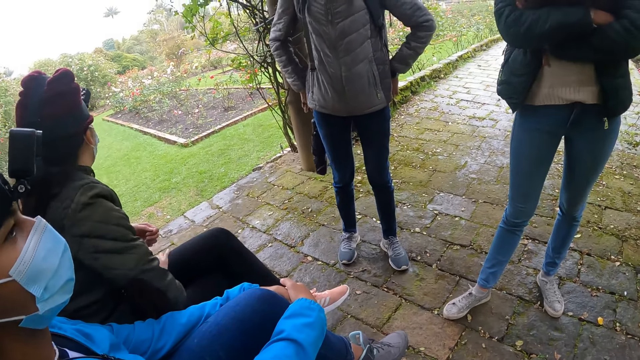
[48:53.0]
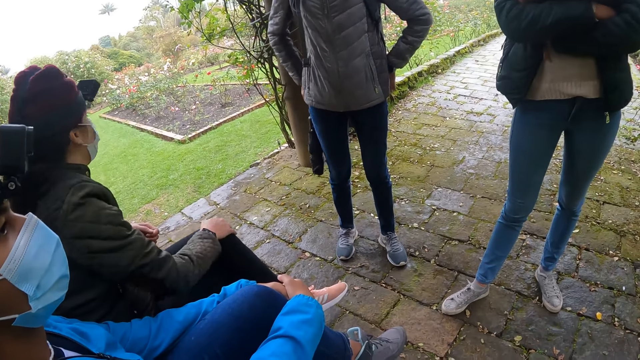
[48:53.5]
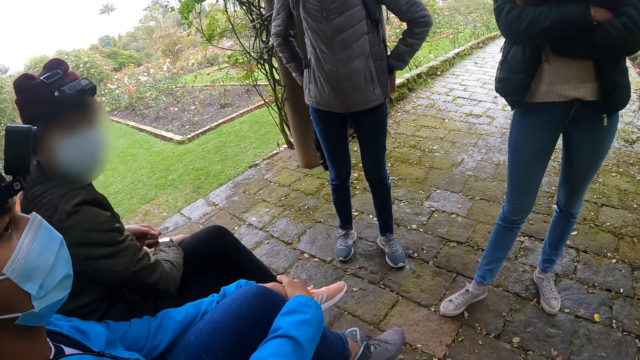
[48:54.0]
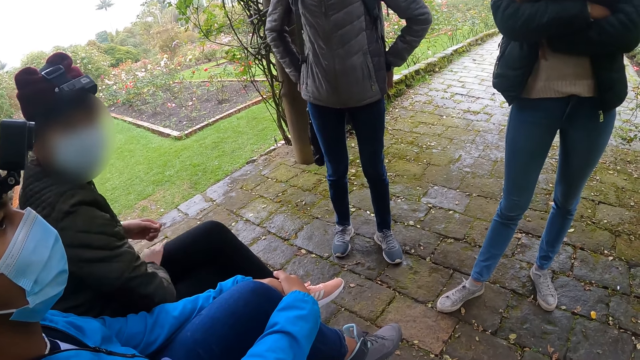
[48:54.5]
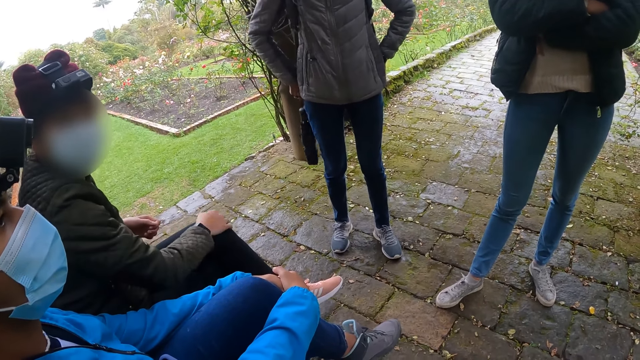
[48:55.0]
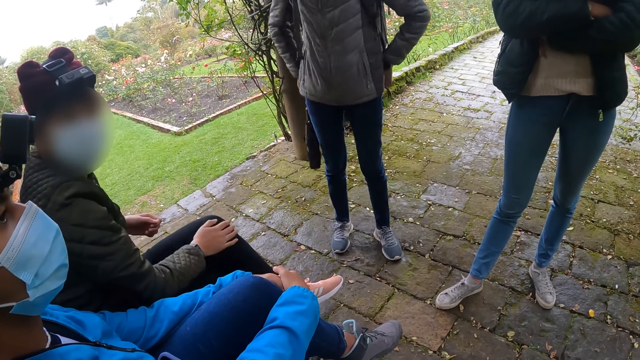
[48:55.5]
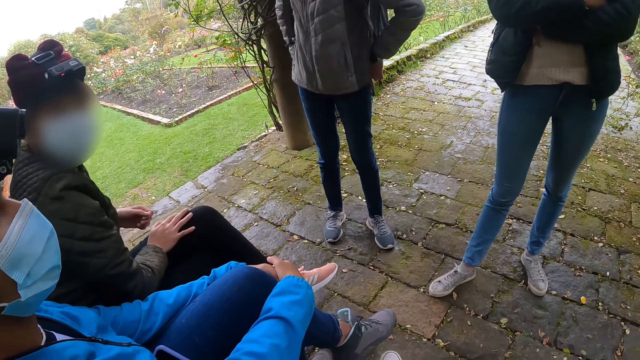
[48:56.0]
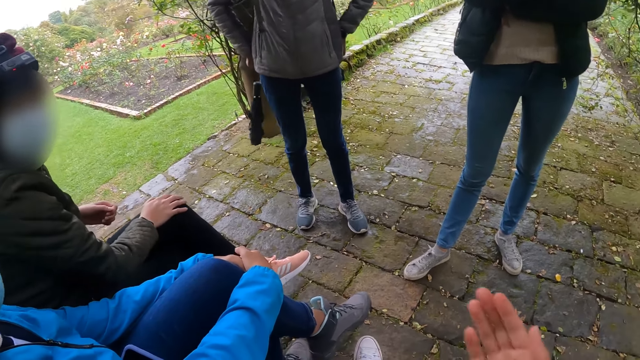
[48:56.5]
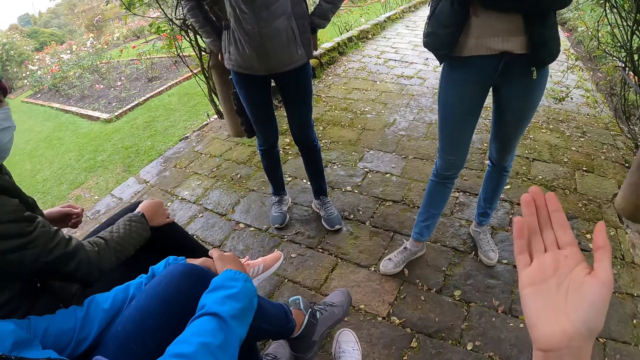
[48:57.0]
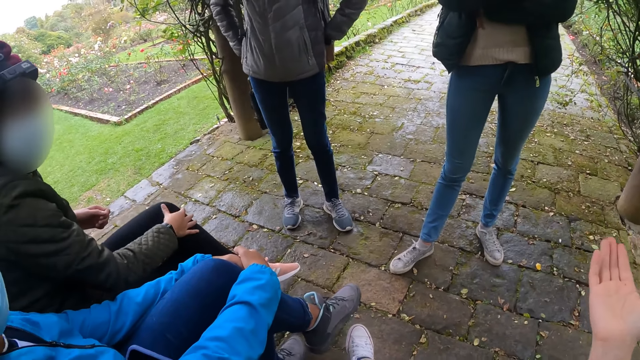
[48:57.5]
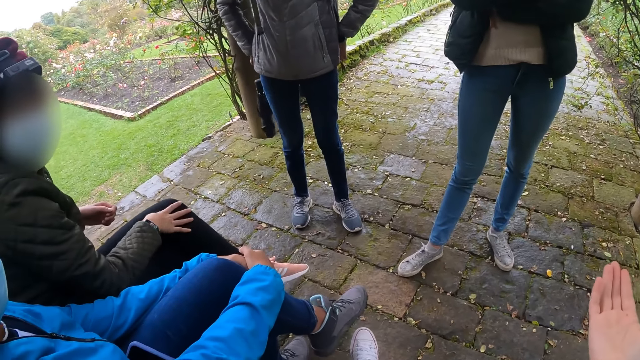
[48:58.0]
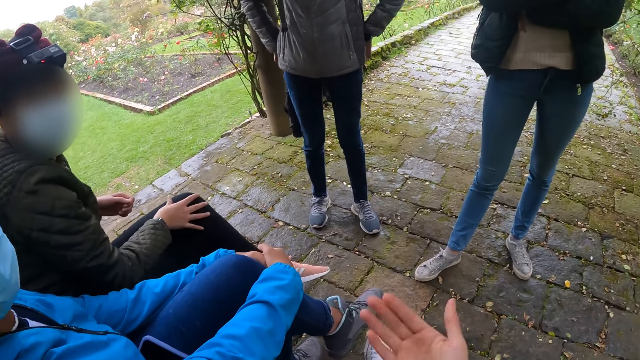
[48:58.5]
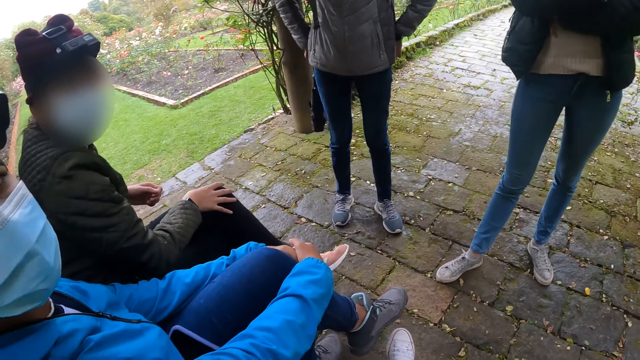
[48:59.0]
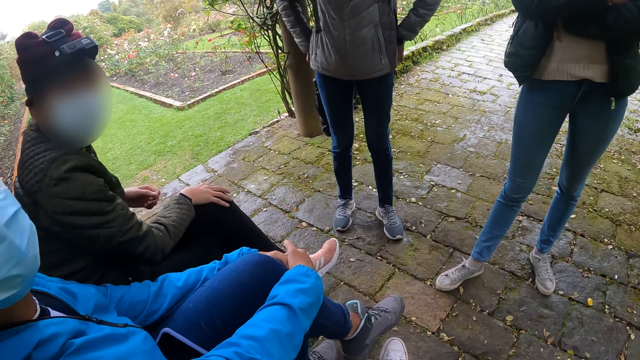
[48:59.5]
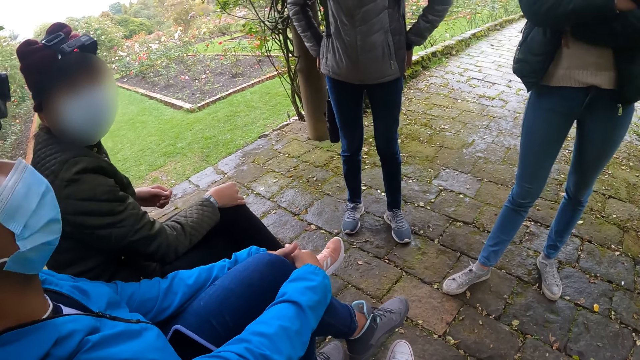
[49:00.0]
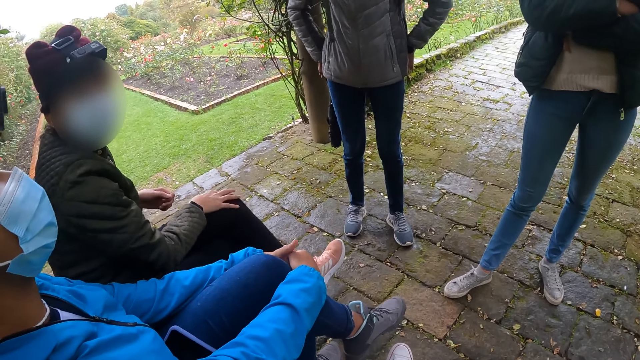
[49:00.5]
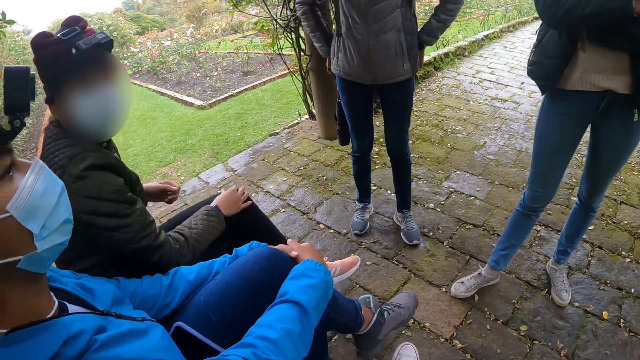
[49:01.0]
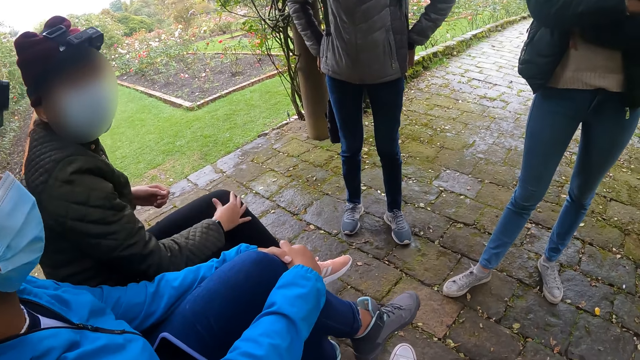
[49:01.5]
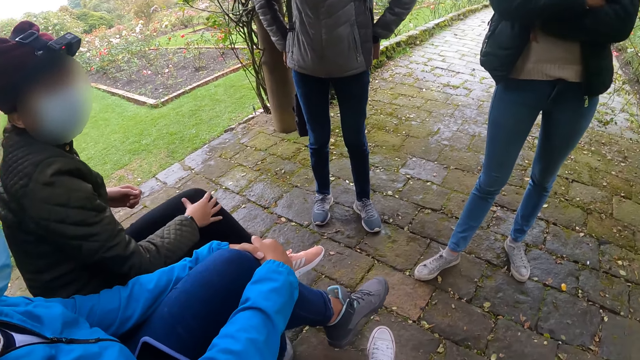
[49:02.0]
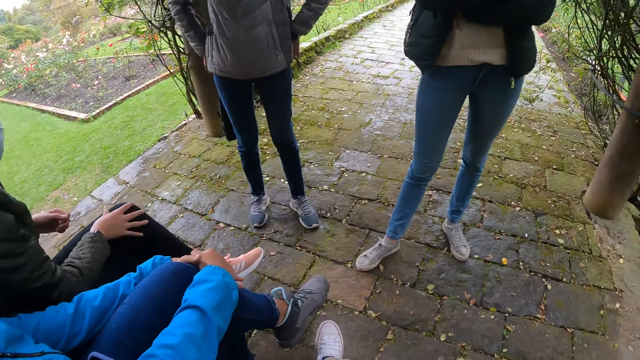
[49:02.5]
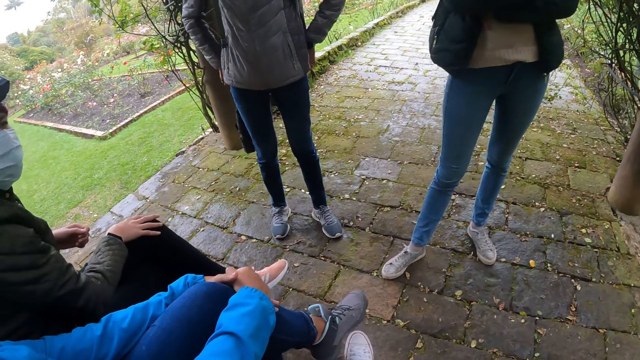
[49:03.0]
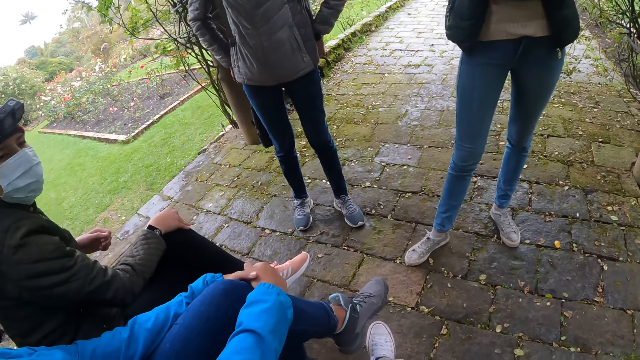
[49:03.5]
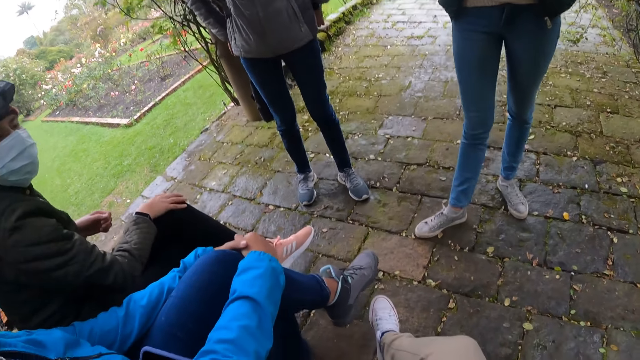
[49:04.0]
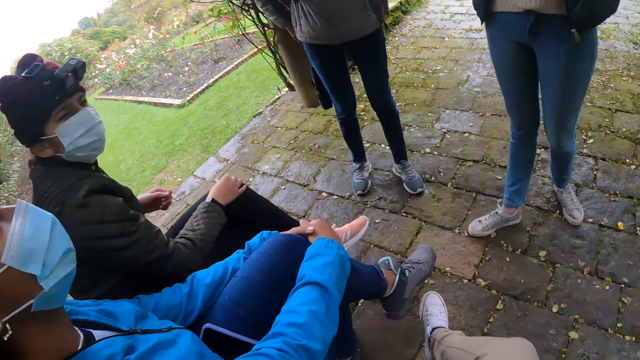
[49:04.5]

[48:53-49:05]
The camera wearer moves his hand.

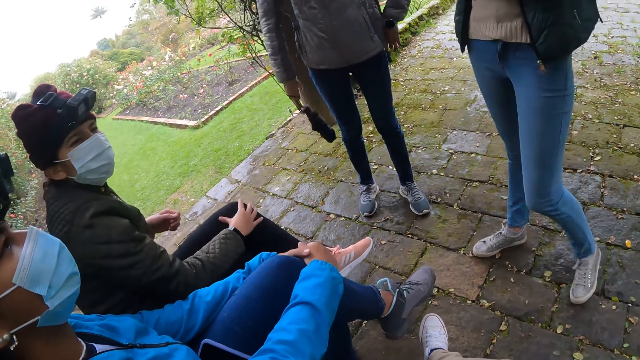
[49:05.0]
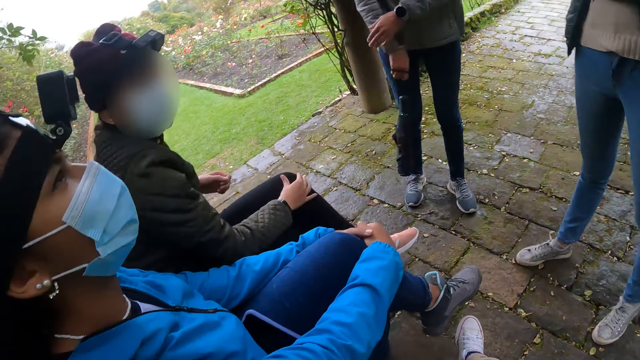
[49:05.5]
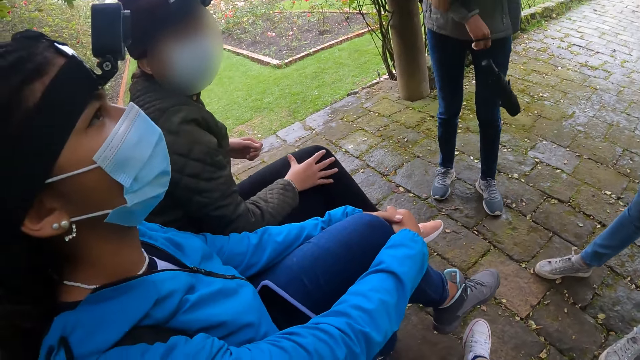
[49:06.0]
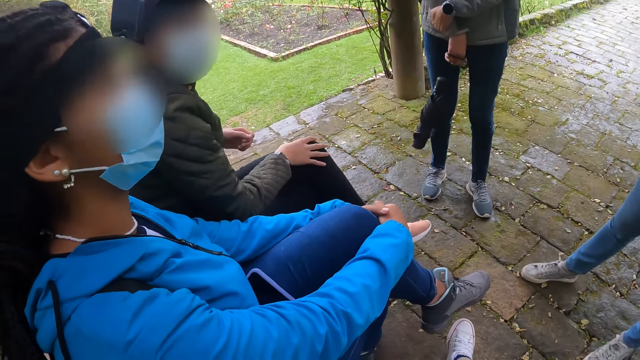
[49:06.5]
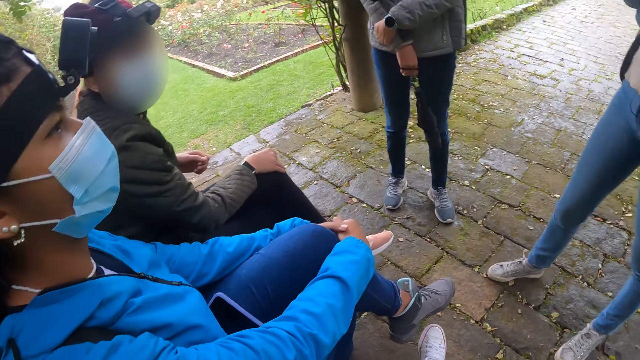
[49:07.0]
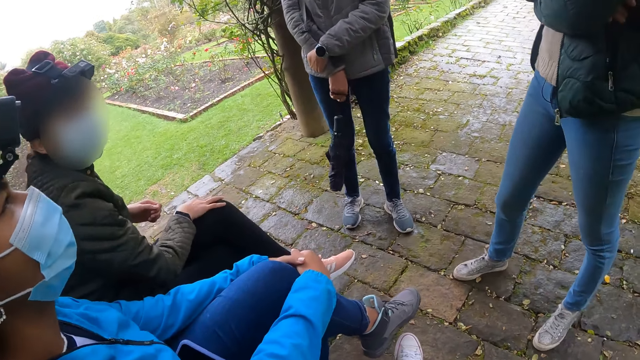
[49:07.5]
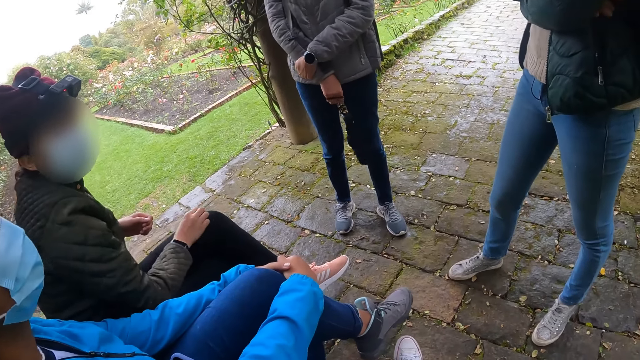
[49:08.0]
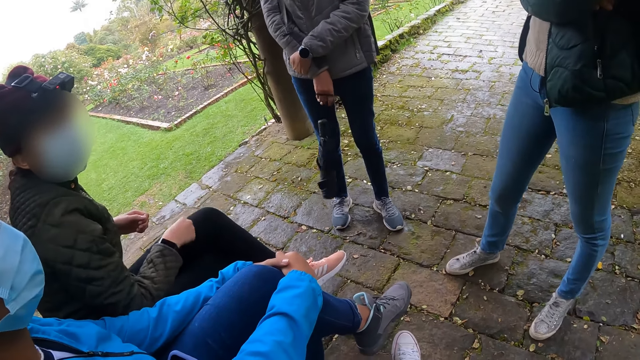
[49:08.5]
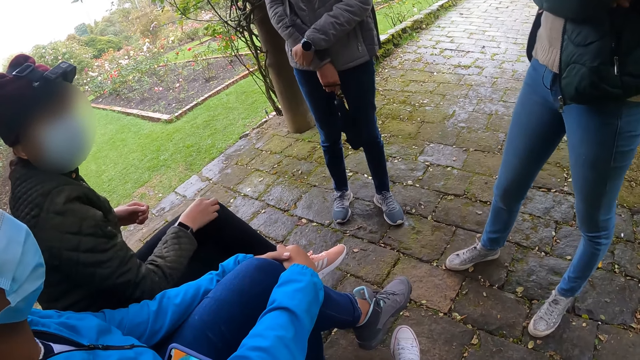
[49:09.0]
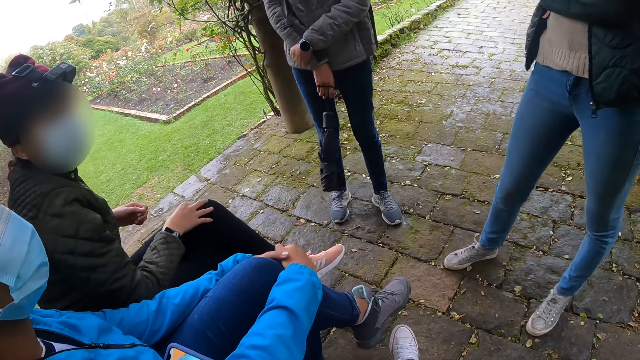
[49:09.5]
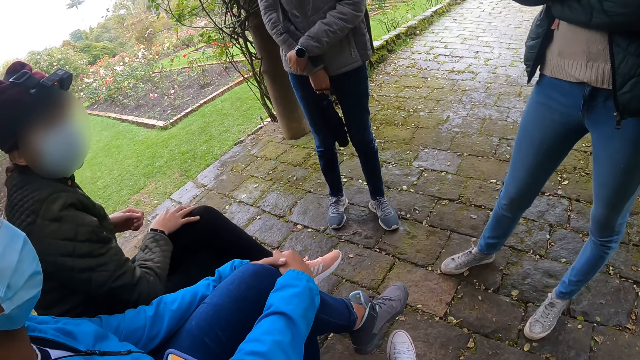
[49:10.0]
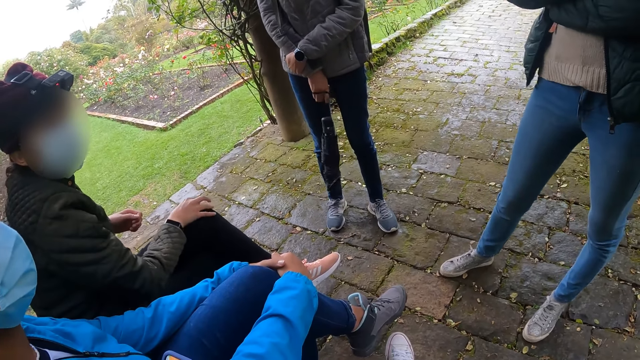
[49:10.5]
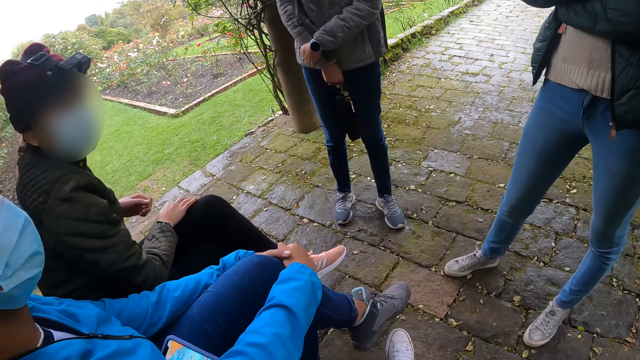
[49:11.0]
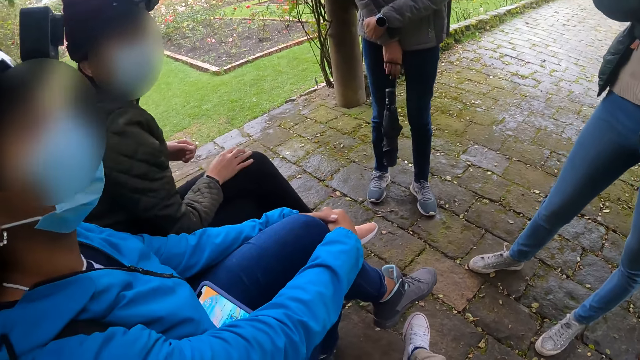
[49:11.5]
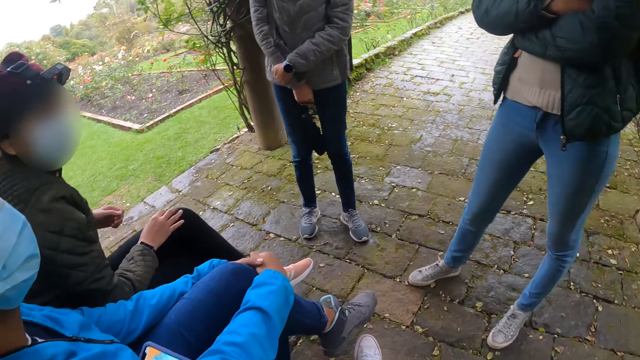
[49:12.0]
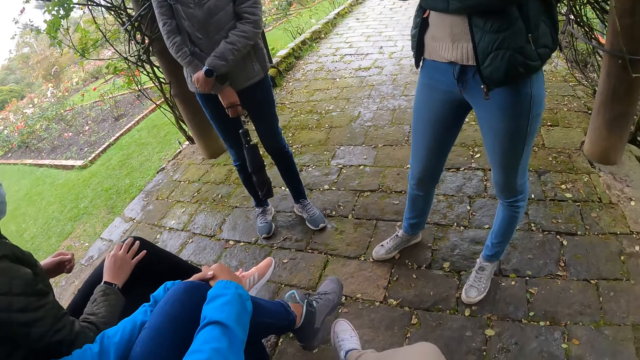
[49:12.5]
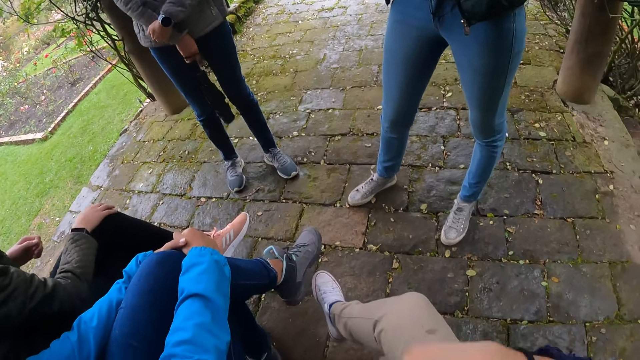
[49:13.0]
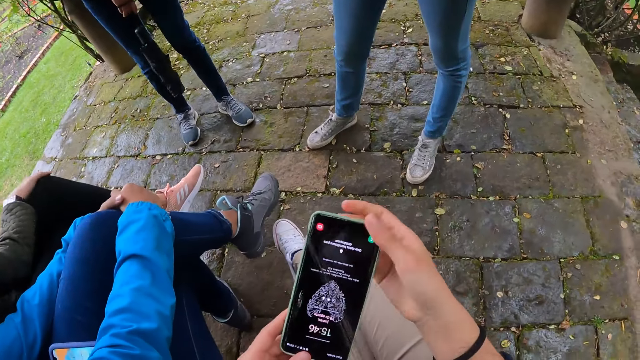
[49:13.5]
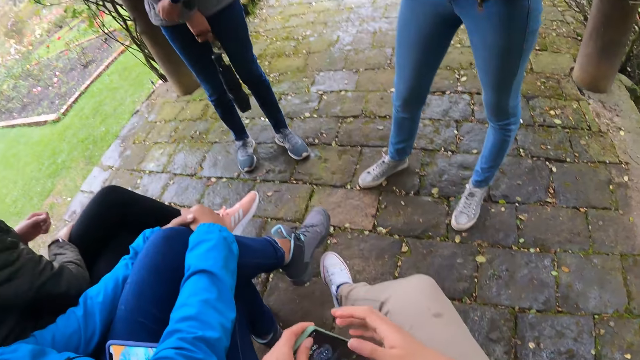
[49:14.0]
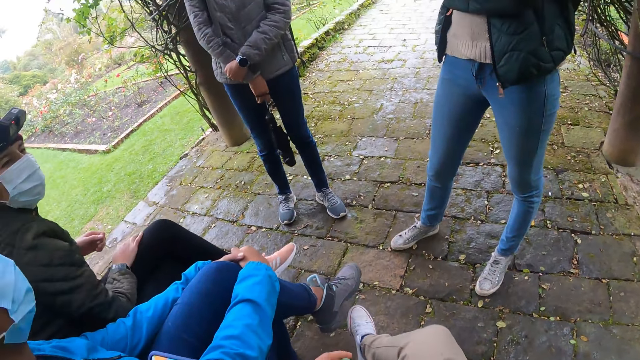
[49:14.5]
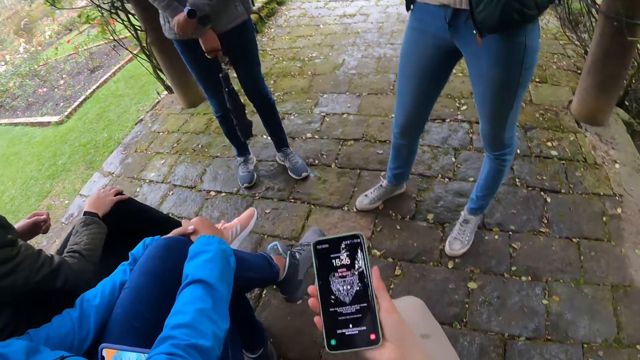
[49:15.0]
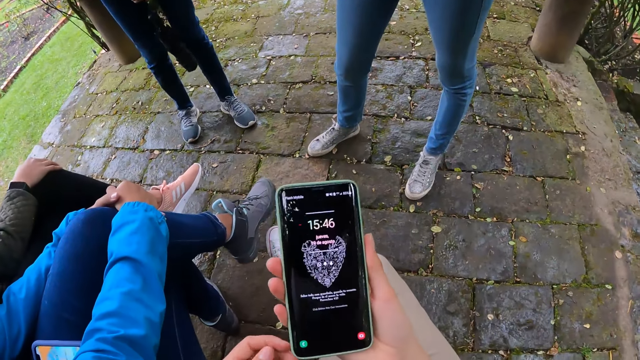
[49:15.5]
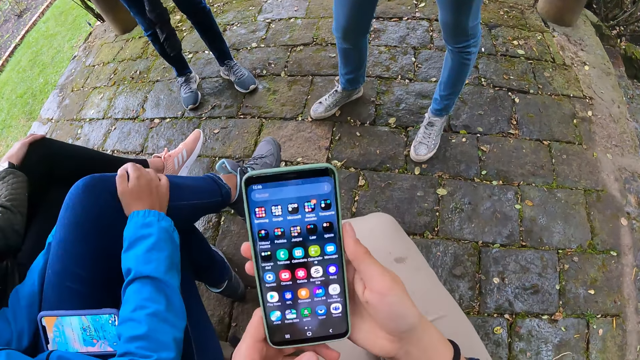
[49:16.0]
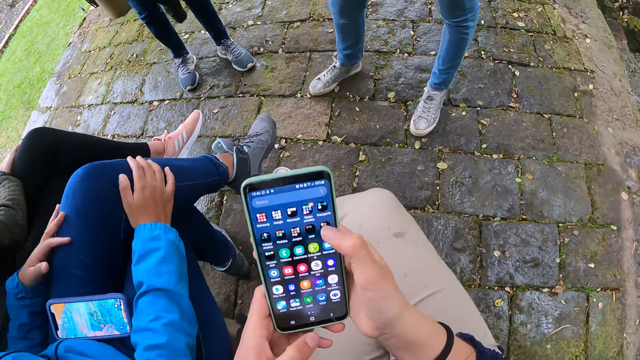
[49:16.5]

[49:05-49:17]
The camera wearer holds a phone with her hands. She holds the phone with her left hand. She passes the phone from her left hand to her right hand. She operates the phone with her hands.
